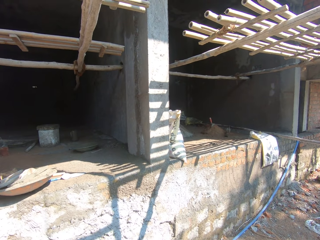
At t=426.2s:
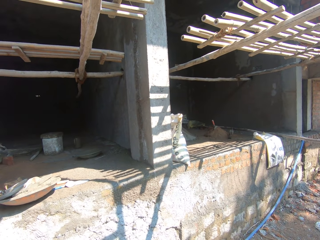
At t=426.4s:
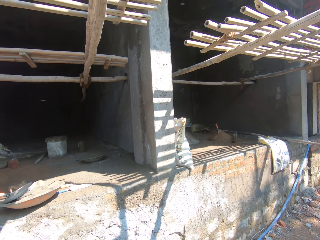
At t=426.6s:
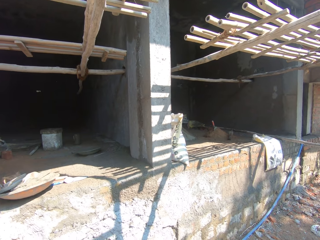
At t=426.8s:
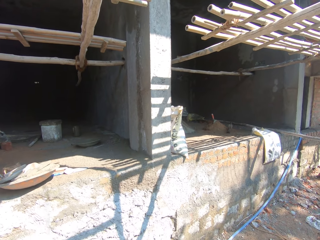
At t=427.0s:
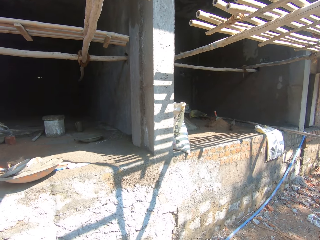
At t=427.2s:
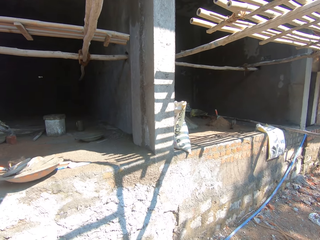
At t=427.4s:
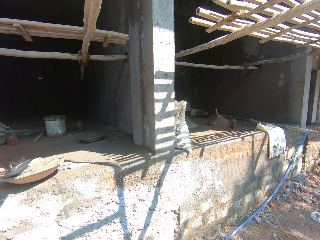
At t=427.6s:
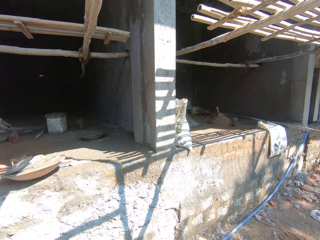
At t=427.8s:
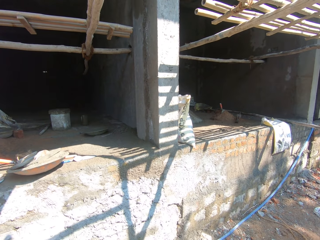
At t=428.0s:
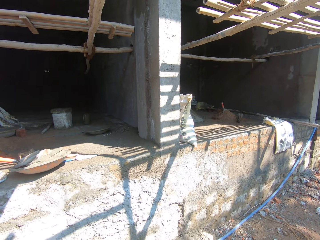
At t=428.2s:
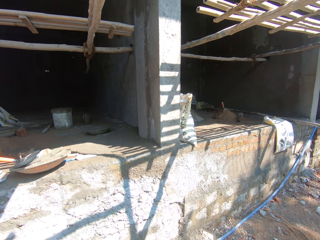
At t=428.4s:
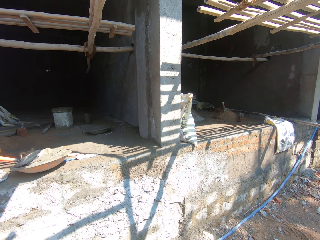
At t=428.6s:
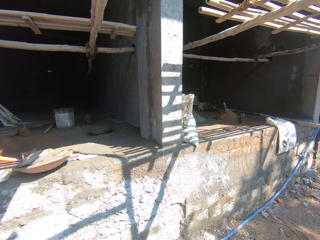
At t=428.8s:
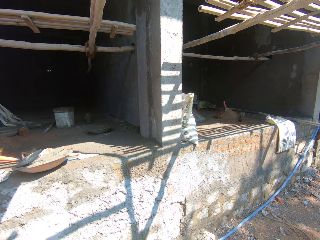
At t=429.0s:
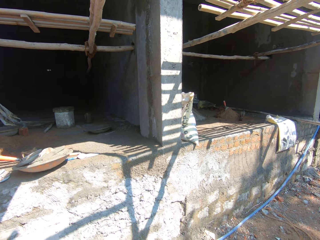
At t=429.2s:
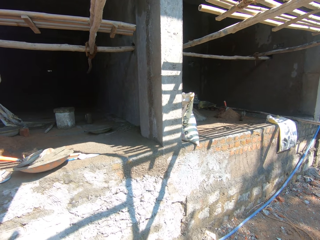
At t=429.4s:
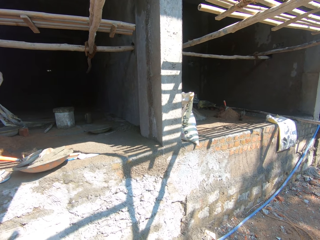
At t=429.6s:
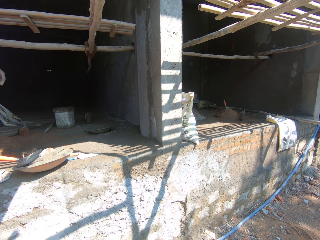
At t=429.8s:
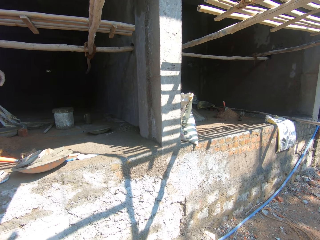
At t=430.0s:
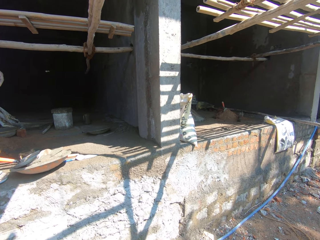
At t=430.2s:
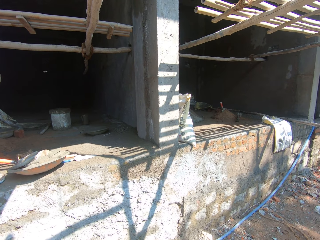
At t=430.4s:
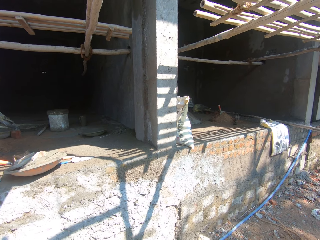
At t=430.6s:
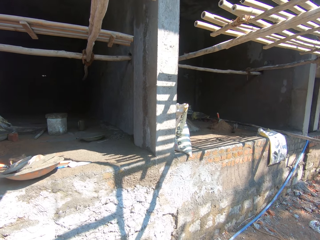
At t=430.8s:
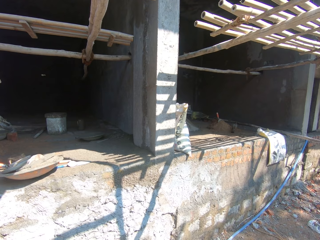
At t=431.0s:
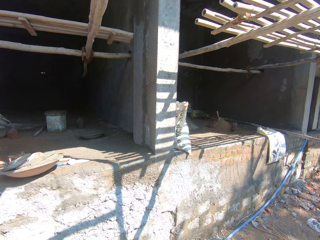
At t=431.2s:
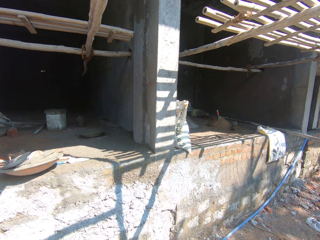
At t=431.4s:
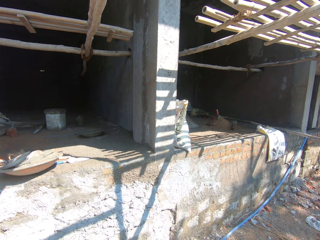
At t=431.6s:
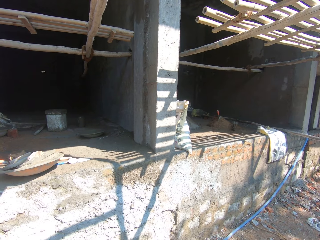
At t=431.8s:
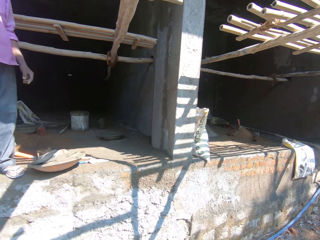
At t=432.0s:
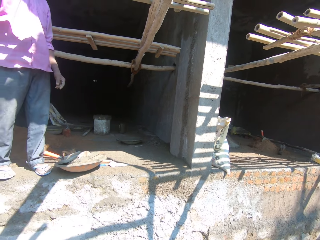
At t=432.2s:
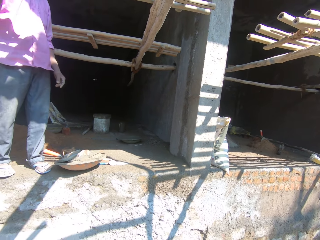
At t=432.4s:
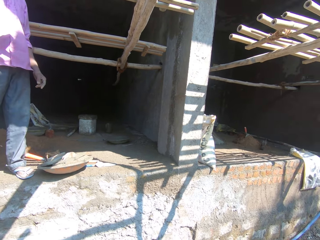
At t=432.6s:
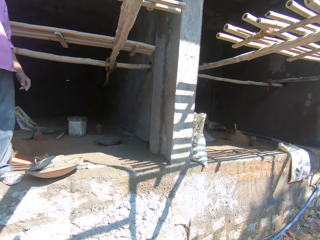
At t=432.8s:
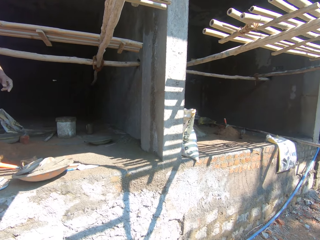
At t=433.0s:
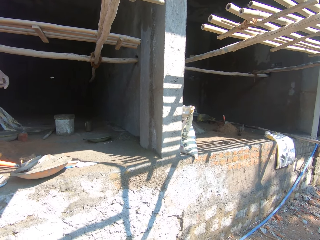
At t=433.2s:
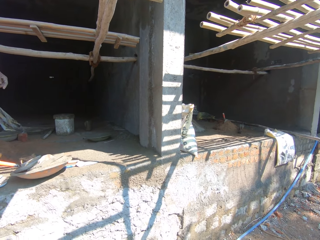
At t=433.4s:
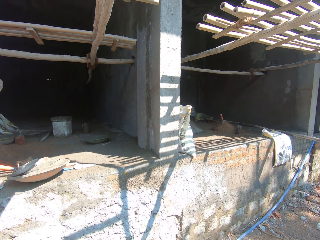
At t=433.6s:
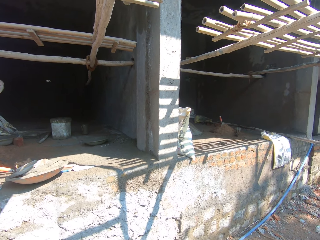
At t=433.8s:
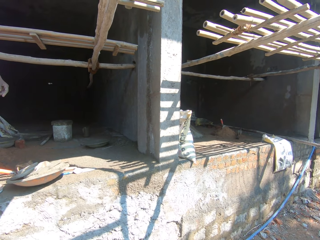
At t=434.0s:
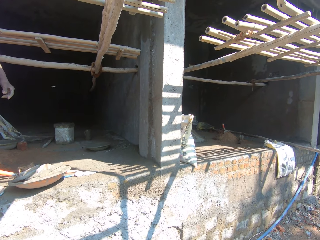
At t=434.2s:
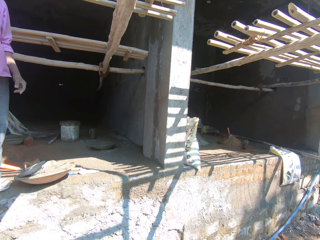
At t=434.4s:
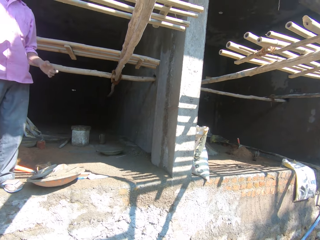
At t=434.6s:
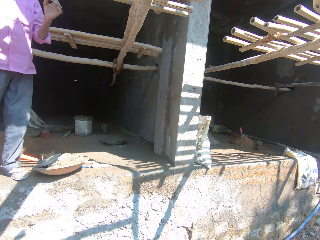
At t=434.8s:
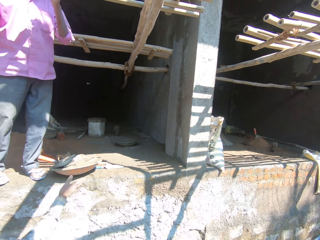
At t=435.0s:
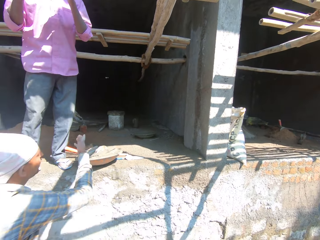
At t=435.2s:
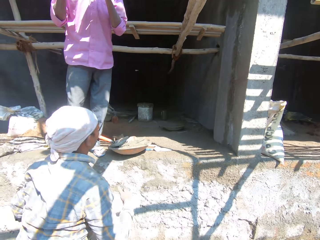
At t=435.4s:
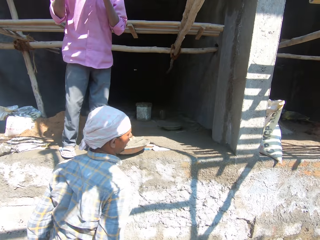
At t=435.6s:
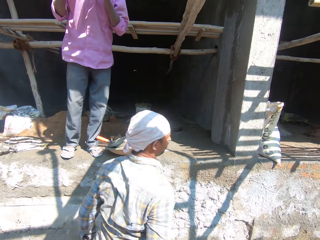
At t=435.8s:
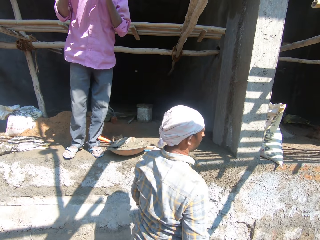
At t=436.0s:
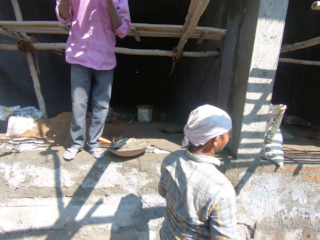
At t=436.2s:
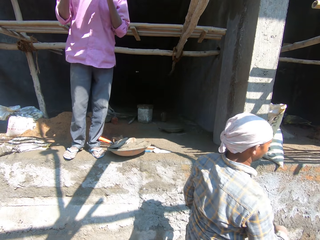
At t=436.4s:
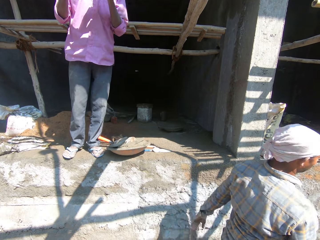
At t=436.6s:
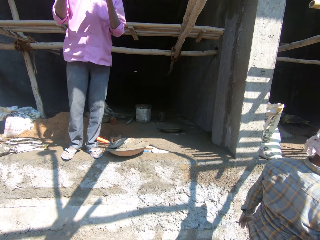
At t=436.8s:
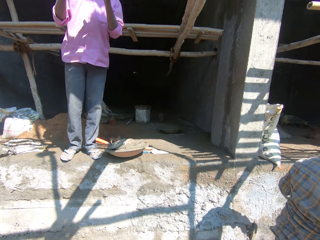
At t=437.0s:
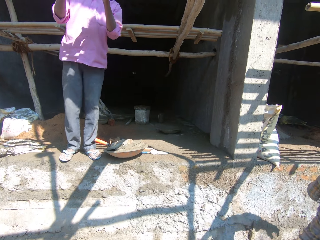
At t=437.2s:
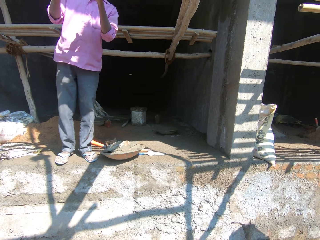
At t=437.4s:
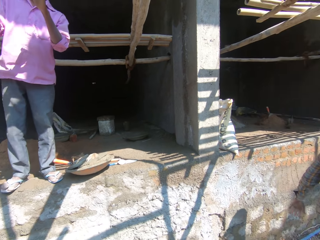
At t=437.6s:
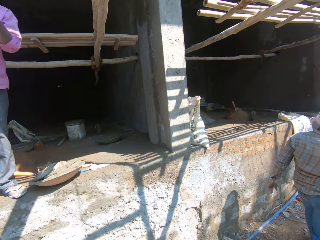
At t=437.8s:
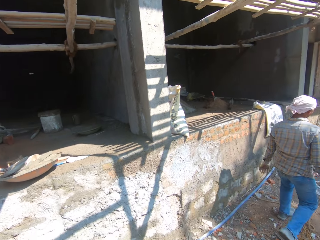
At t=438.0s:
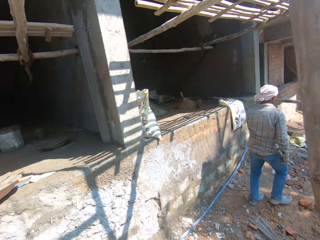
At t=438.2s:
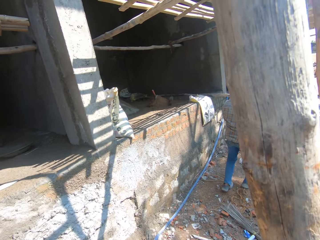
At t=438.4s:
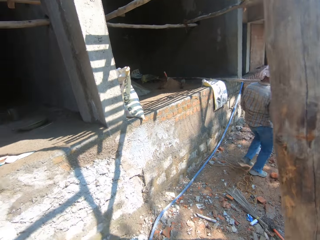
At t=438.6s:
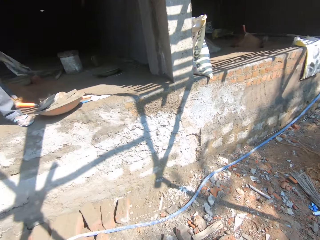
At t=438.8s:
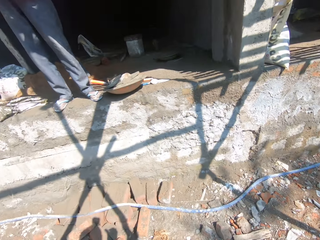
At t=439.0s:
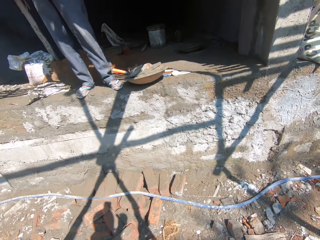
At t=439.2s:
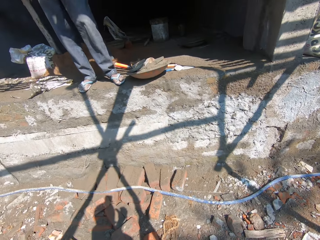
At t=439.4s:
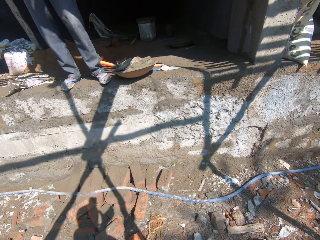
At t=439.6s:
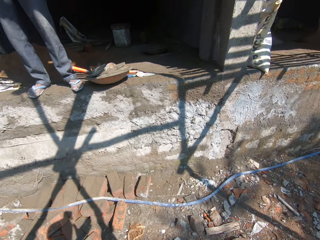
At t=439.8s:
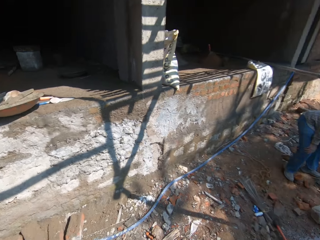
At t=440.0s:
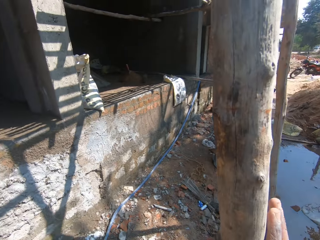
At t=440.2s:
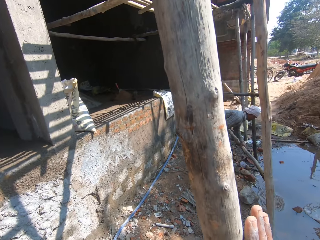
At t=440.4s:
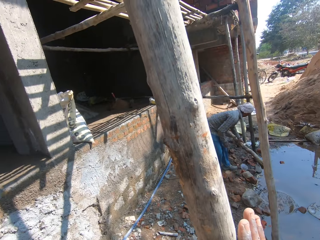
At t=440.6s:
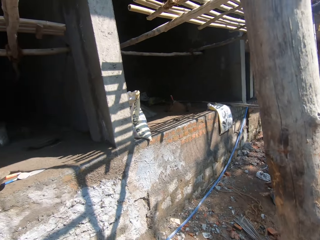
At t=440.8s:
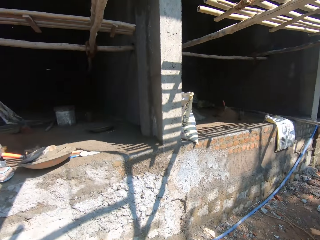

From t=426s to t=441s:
The camera wearer interacts with a man. They look around. The man looks around. Another man jumps from the house and walks on the construction site. The camera wearer looks around at the other man. They look around at the first man. The other man picks up a pole. The camera wearer holds a pole.

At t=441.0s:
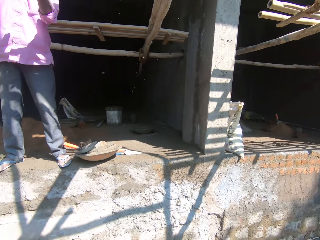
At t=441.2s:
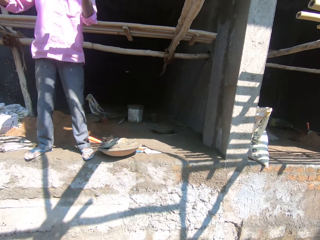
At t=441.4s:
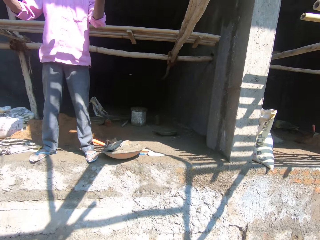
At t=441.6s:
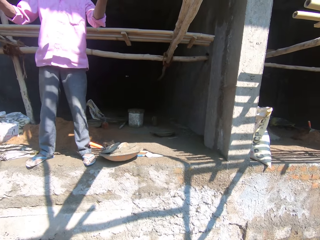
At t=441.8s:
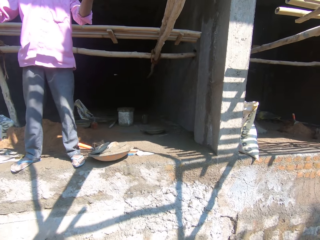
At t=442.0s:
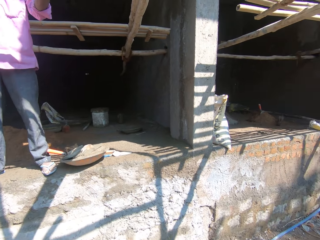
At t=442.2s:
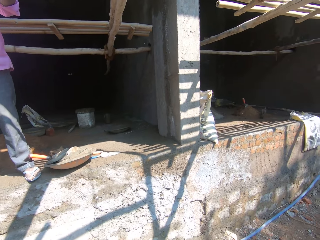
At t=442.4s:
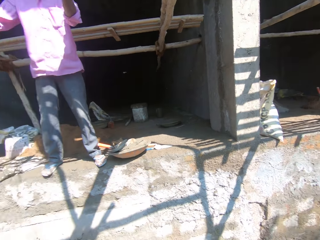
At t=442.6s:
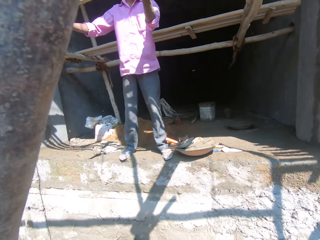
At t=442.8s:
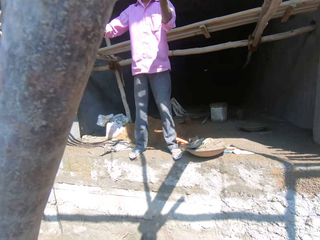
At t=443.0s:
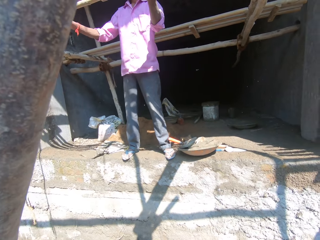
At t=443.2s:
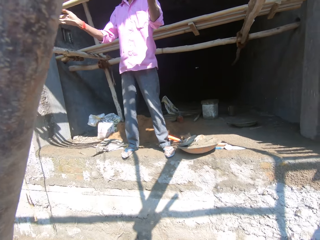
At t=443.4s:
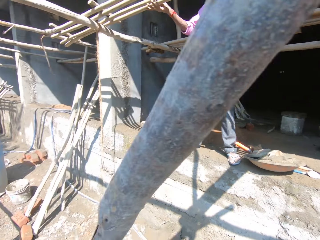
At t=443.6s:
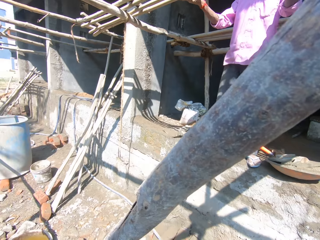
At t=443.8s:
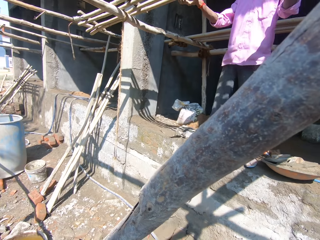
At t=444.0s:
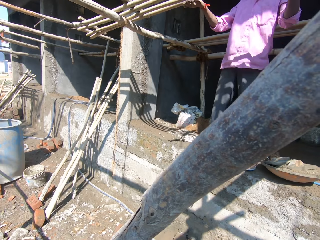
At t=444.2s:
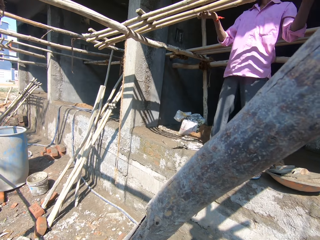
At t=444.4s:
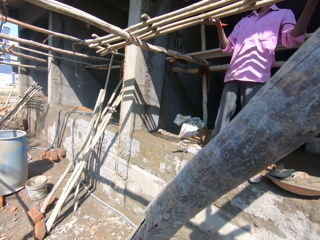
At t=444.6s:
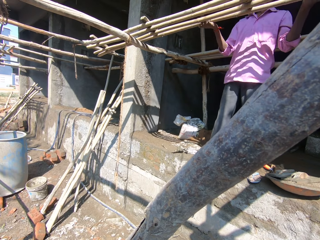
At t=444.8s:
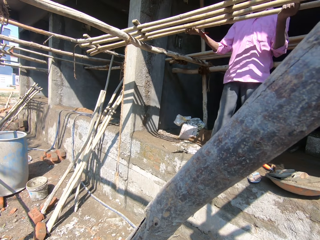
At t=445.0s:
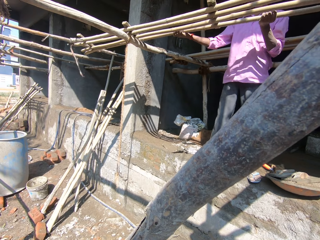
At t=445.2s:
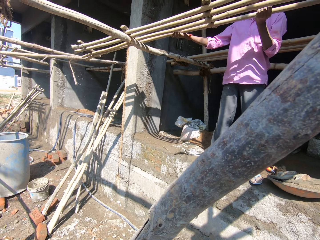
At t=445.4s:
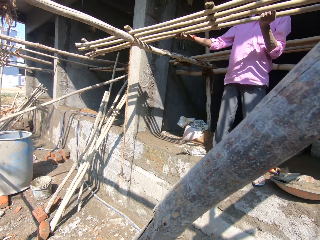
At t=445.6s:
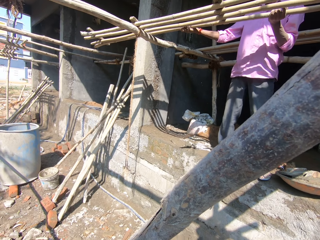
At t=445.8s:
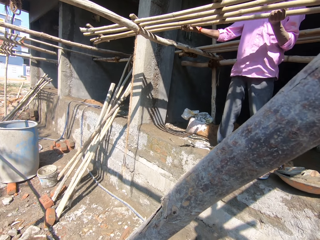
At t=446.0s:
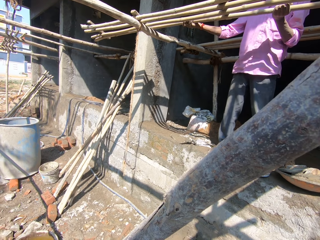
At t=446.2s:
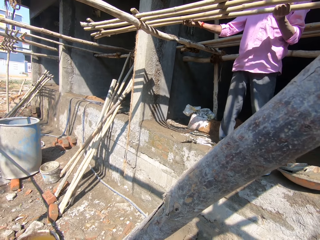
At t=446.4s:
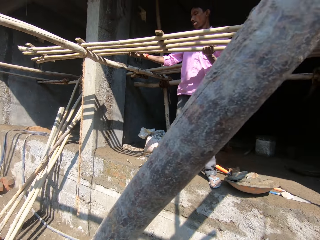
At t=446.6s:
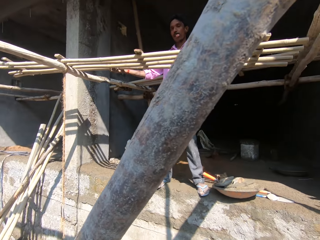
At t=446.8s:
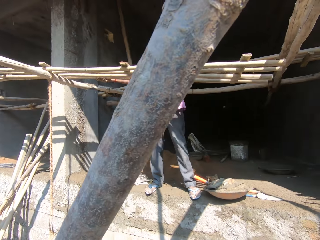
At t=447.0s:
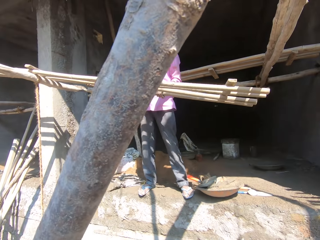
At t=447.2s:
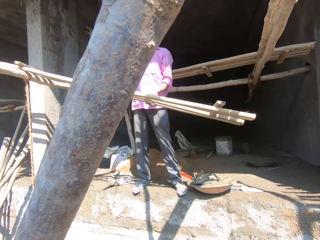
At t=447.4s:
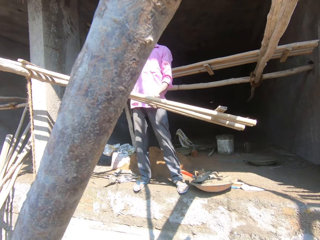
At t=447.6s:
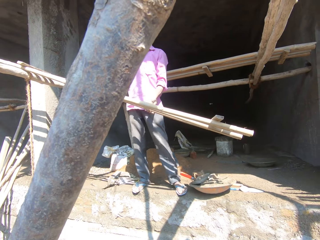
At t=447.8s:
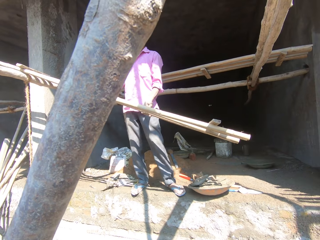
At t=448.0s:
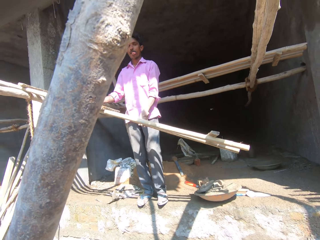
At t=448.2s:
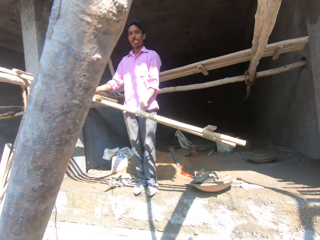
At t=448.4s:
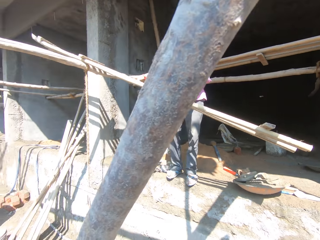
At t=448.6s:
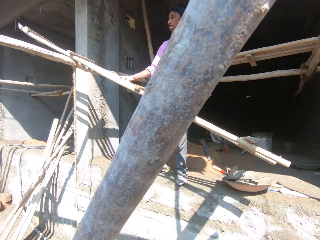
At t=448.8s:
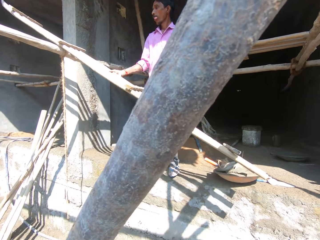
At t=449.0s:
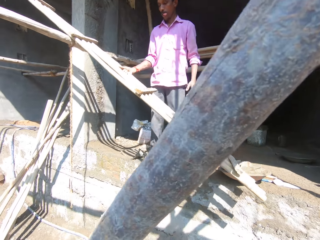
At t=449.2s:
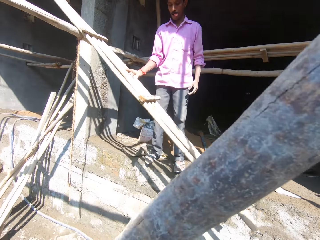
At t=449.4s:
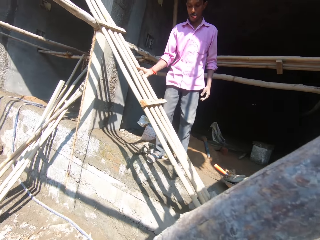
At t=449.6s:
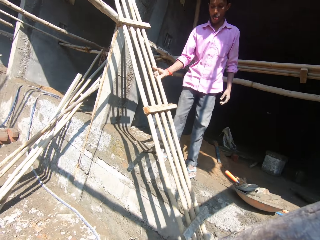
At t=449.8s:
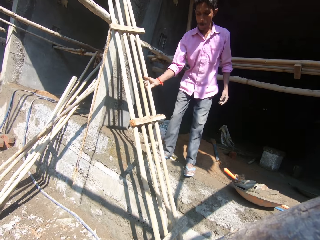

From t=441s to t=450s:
The camera wearer looks at a man. They look around at another man. The other man pulls a ladder.
